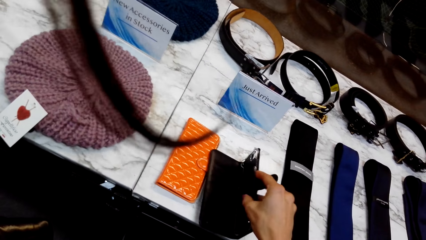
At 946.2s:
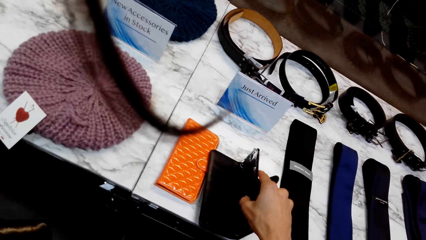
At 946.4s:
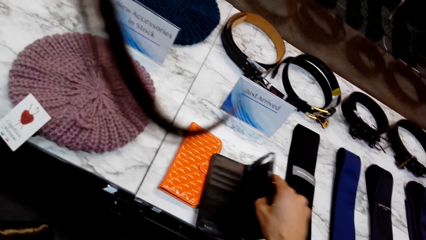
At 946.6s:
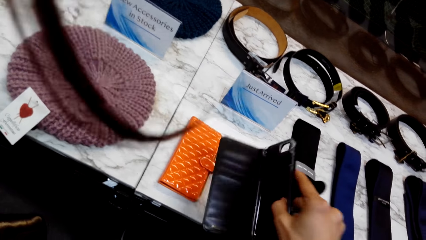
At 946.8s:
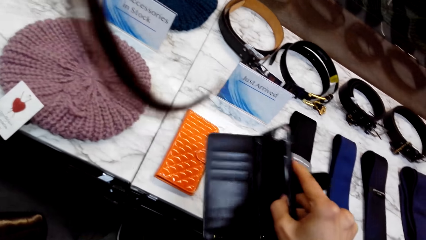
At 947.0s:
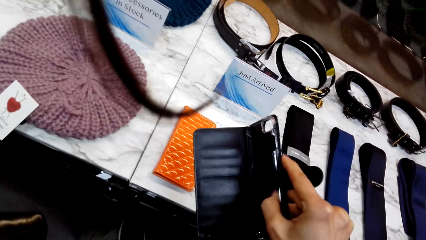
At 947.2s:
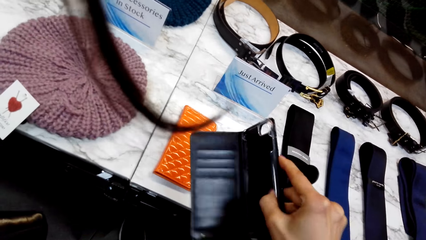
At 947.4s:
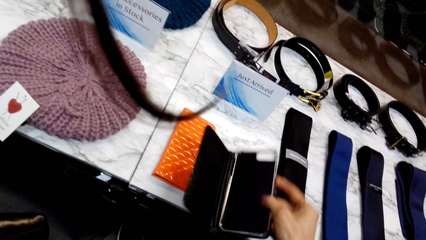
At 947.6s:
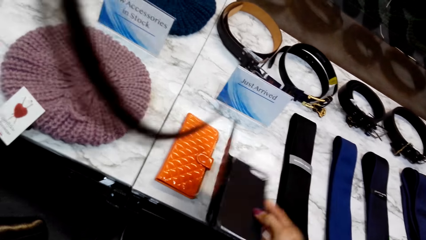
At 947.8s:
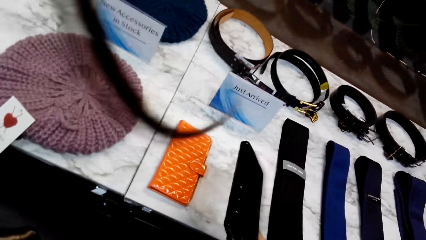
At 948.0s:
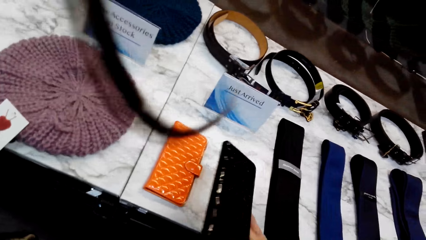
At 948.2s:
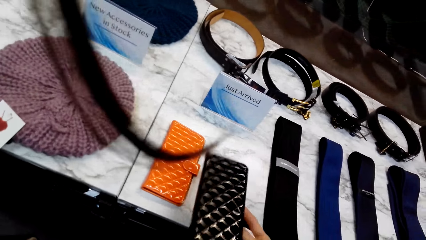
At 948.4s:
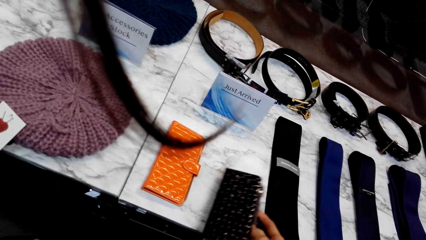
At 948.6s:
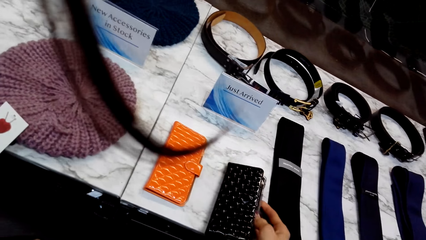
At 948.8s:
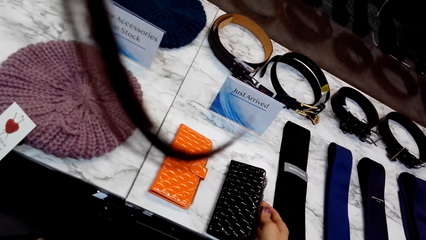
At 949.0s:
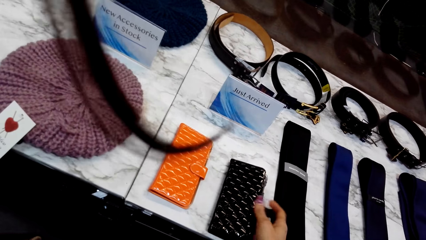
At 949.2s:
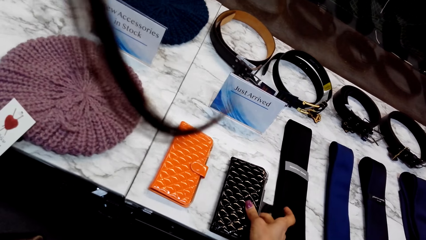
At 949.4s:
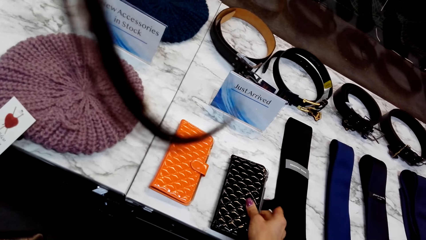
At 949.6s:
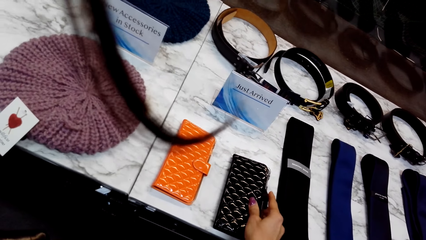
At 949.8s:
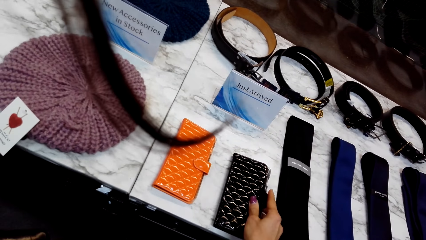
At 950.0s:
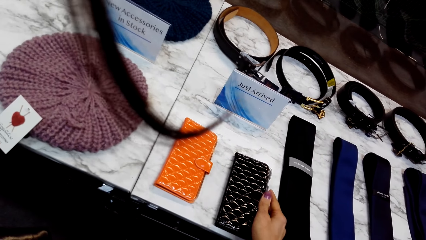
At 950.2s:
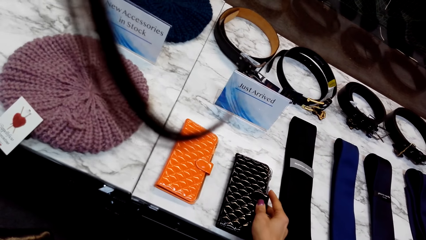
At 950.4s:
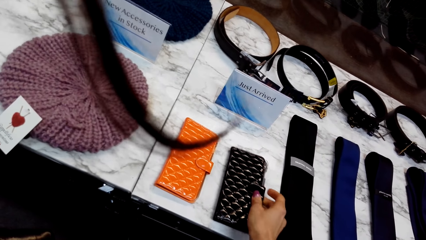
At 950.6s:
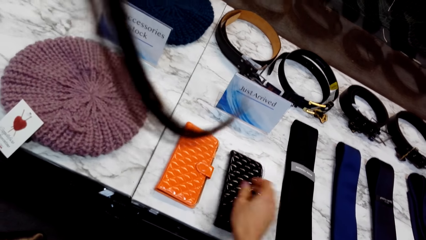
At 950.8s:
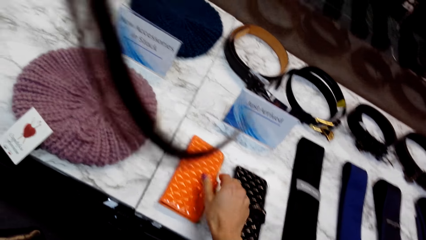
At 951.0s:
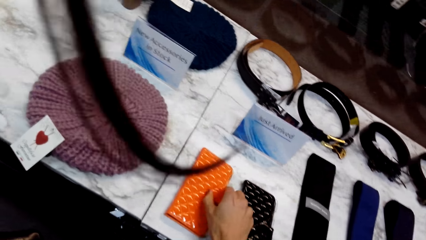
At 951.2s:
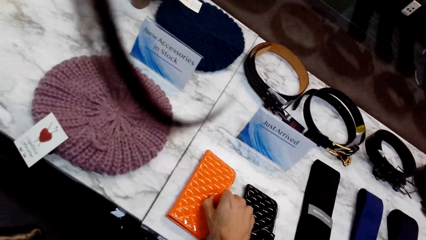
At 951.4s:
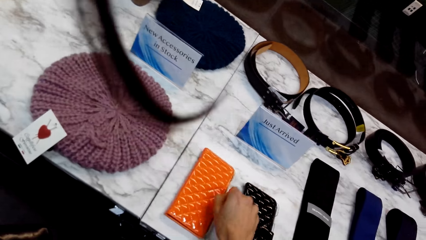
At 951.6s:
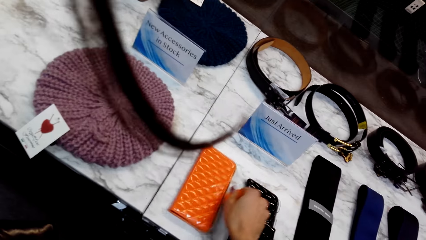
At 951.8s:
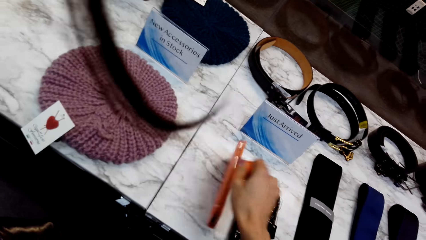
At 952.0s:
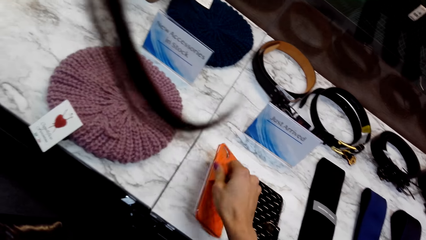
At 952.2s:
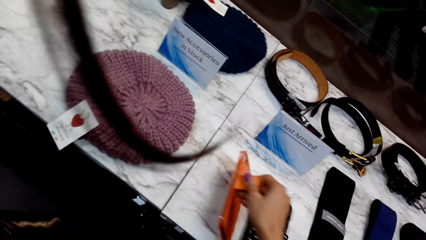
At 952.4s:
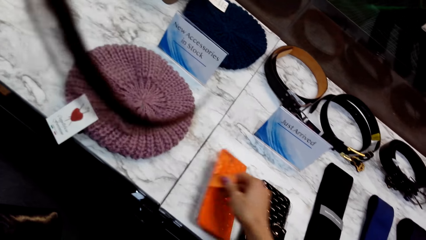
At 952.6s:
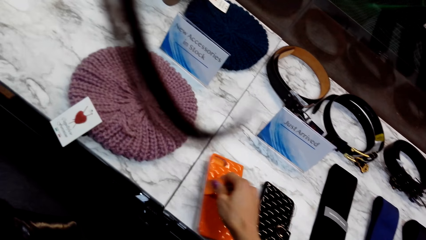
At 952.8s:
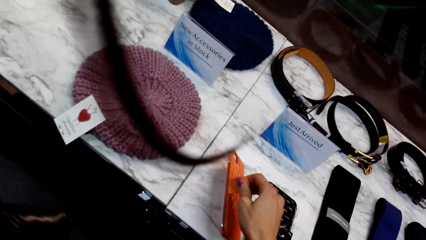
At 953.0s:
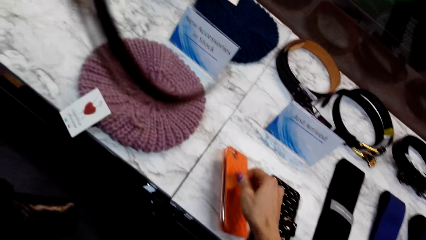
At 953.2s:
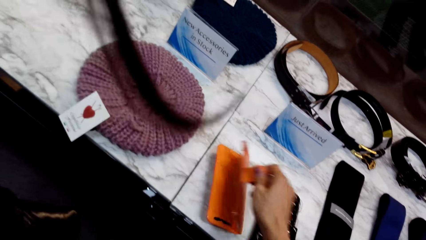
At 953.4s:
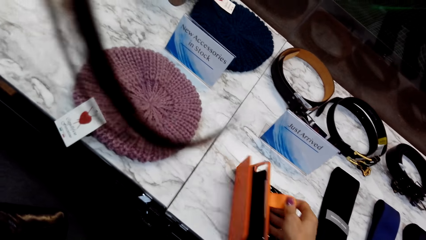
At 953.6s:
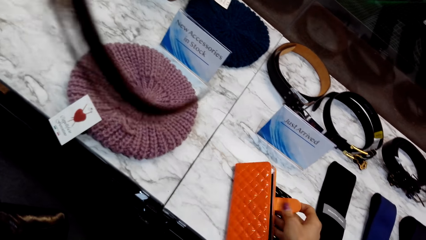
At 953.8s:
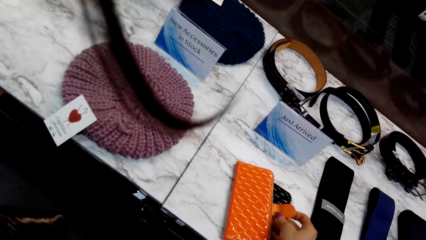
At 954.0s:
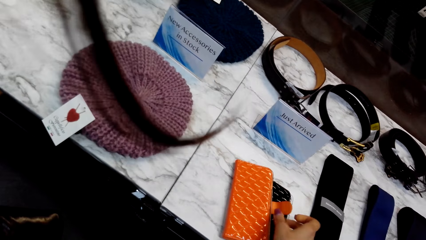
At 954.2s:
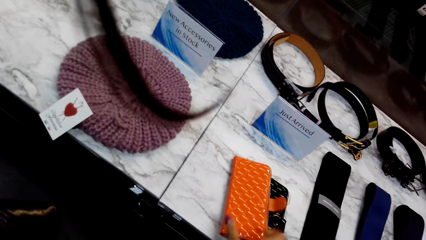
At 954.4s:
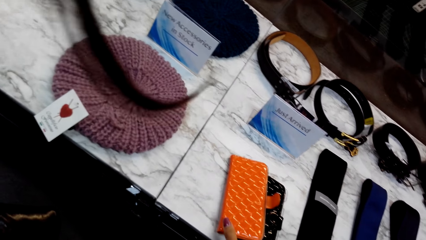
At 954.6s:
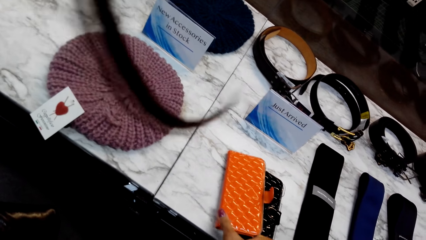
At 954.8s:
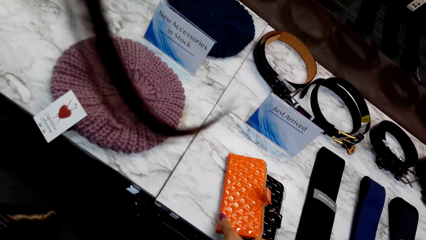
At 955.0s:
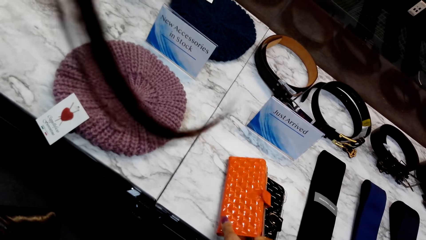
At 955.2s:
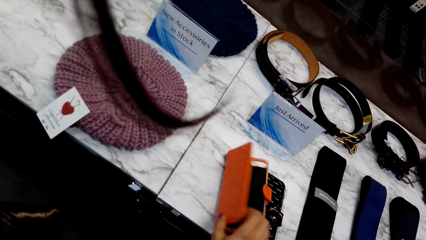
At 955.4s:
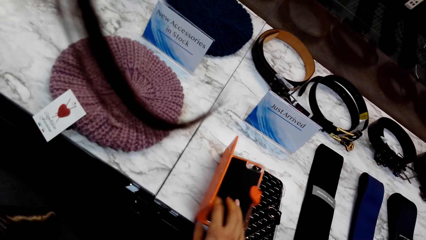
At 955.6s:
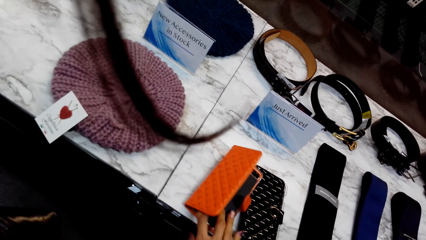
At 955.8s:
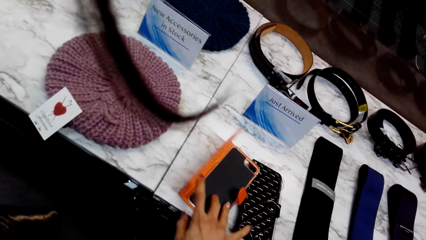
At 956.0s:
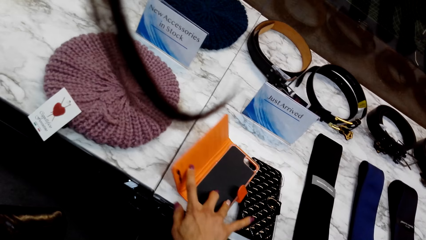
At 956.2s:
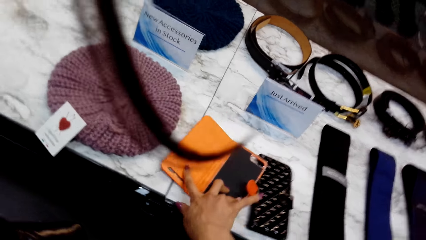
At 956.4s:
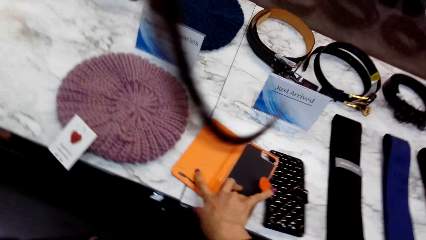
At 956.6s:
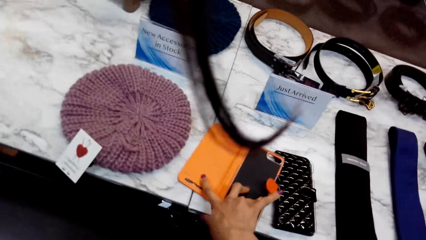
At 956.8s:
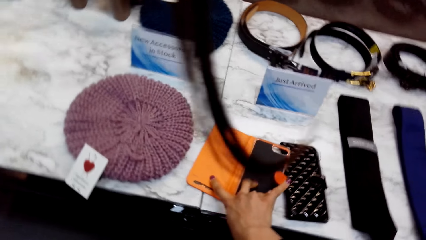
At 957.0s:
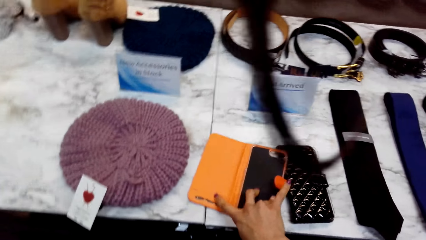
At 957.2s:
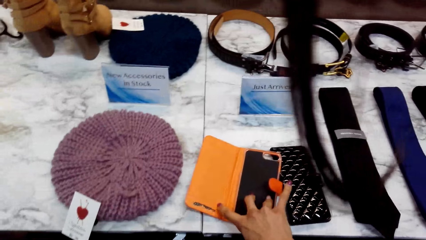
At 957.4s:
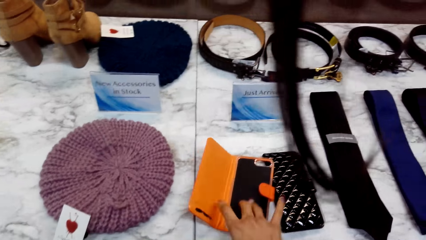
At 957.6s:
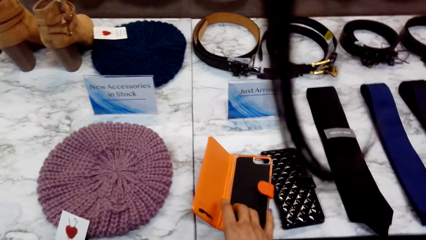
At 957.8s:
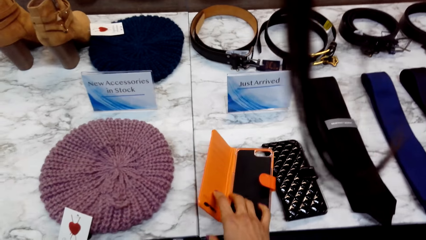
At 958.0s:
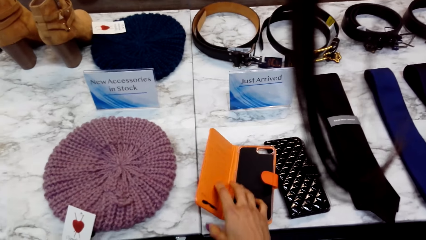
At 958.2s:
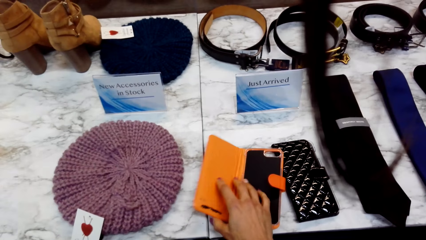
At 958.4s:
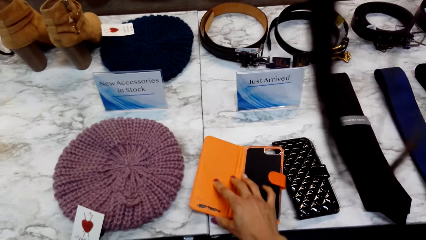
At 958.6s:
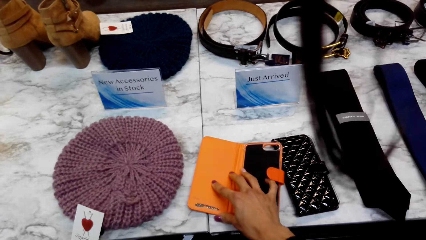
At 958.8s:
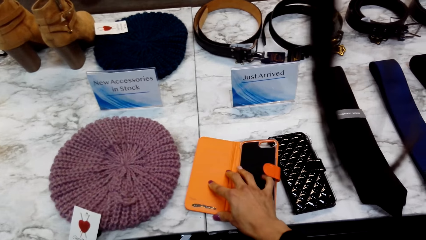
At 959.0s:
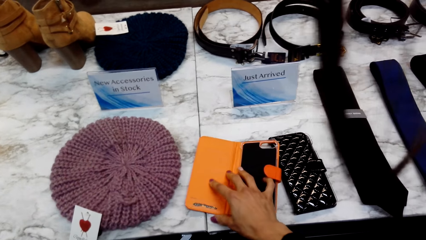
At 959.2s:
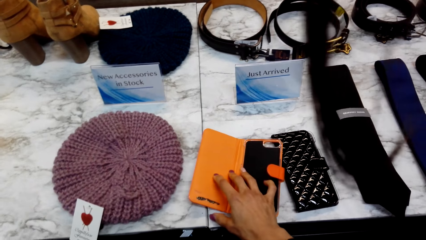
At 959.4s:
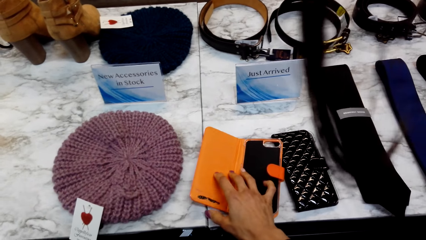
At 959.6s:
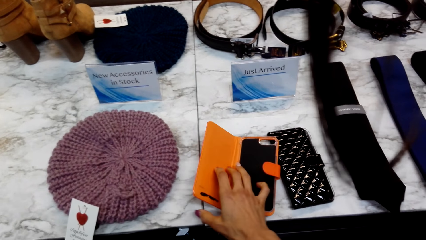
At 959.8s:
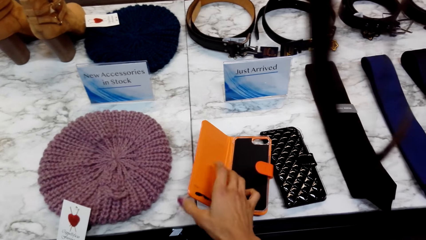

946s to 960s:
The camera wearer looks at the phone housing or purse. They put the purse down and close the purse. They pick an orange phone housing. They open the orange phone housing.

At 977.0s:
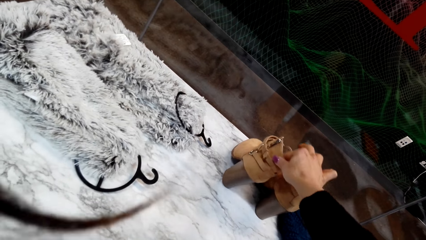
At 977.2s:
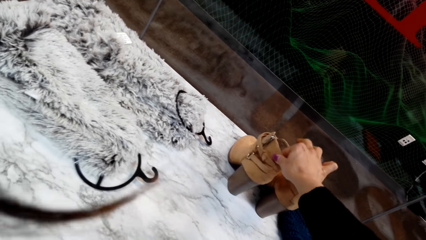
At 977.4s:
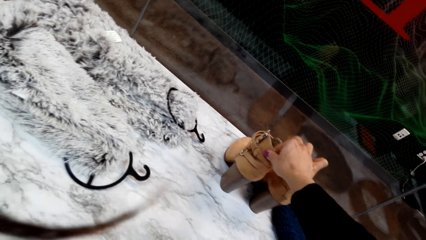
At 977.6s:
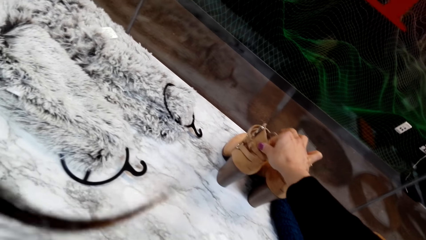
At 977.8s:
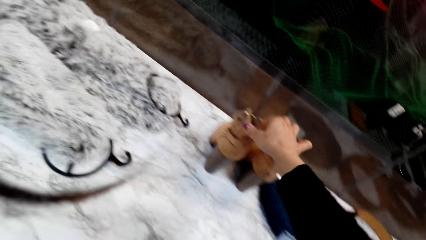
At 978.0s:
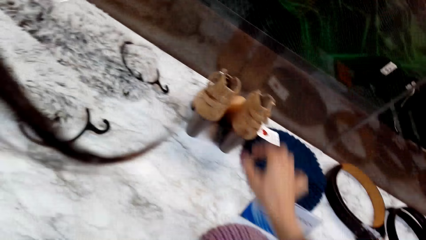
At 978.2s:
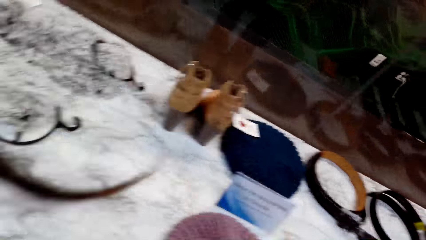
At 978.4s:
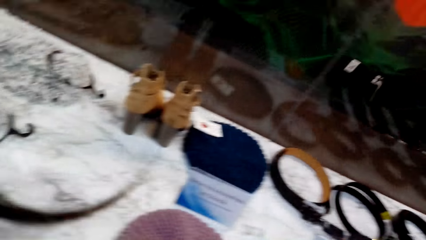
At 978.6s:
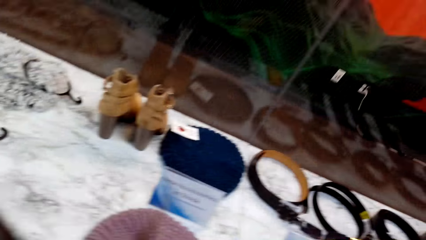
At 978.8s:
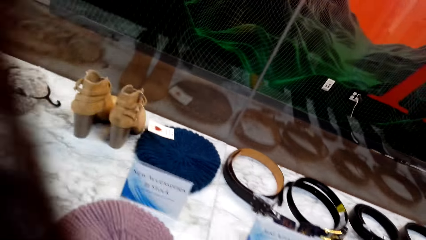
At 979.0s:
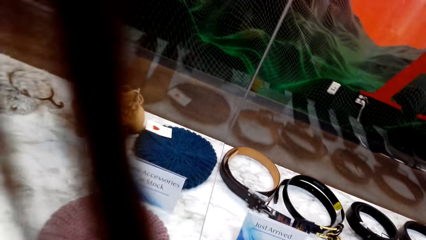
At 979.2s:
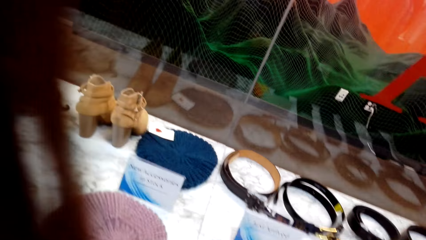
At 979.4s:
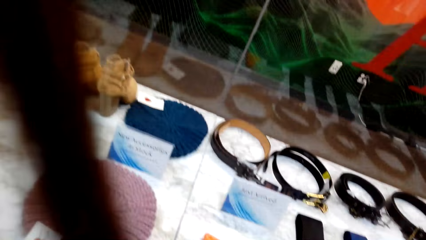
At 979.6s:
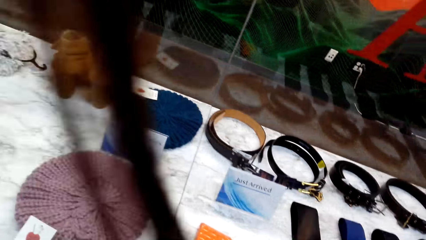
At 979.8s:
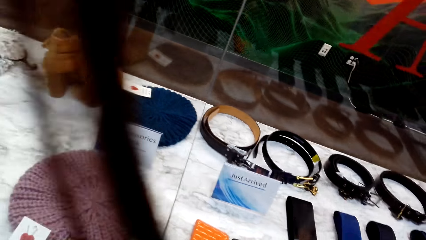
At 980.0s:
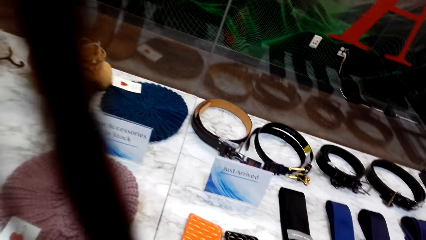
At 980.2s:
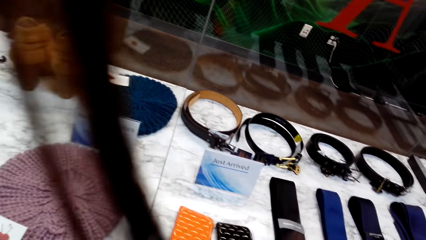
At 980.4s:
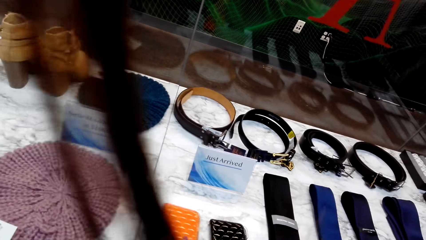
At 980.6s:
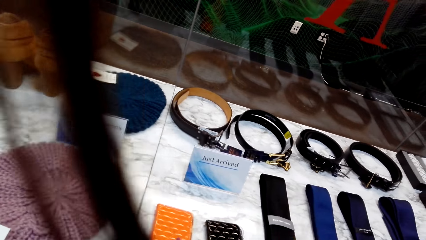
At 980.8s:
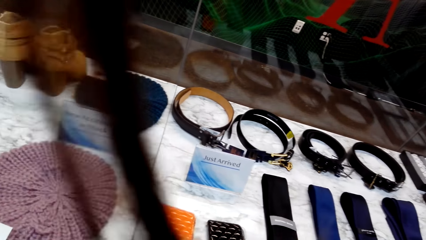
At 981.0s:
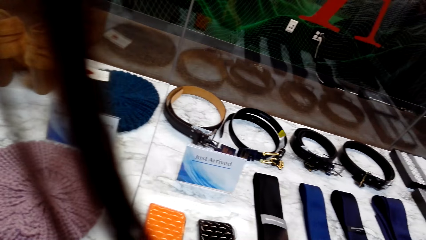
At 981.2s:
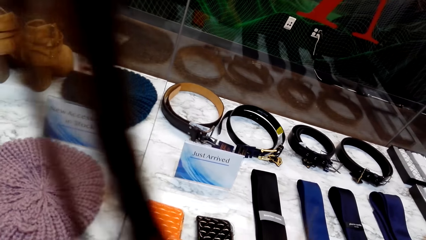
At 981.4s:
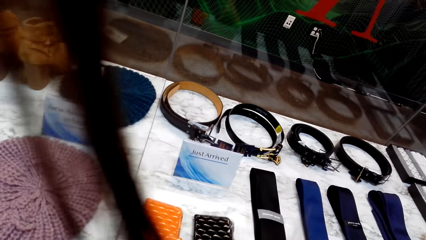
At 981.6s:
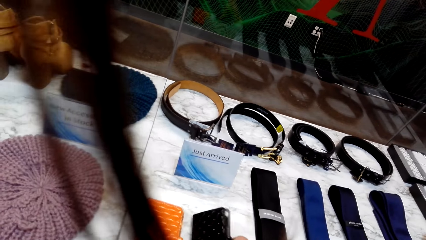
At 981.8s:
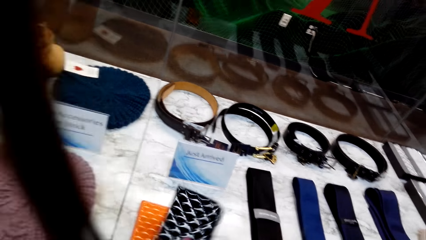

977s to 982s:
The camera wearer walks in the room.
